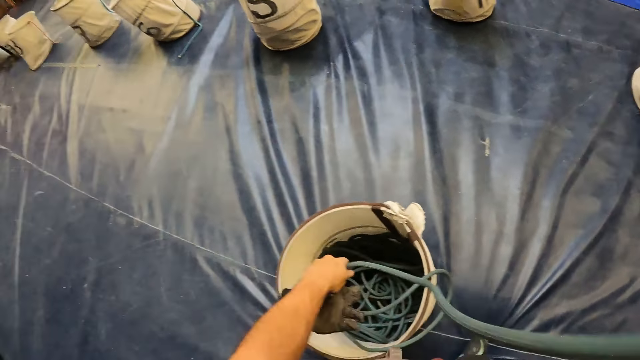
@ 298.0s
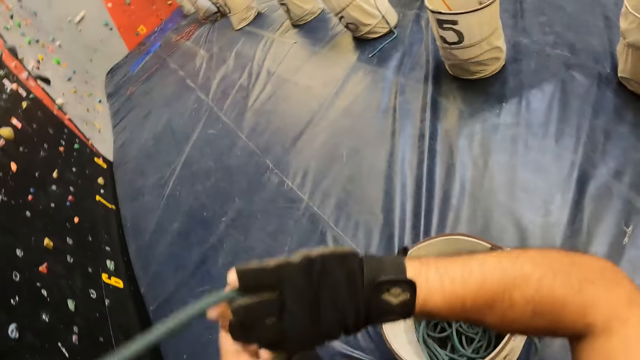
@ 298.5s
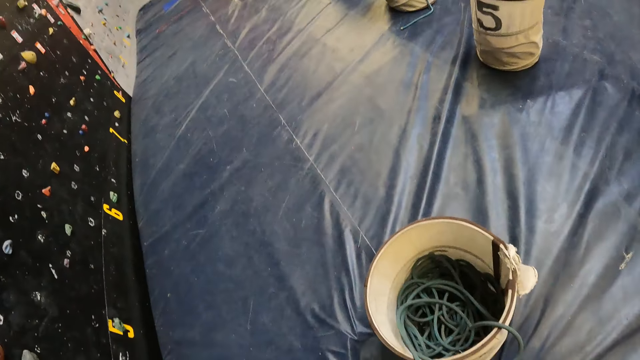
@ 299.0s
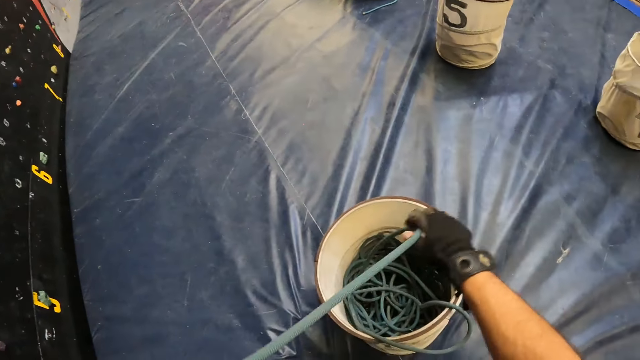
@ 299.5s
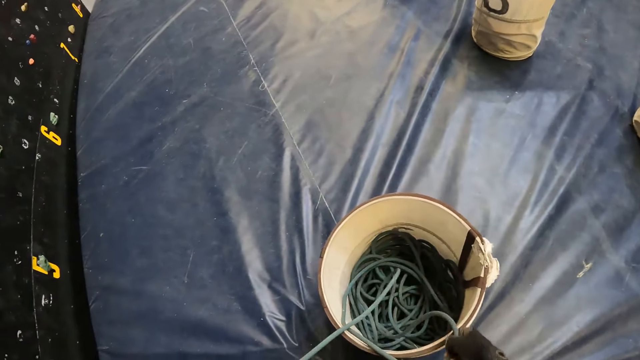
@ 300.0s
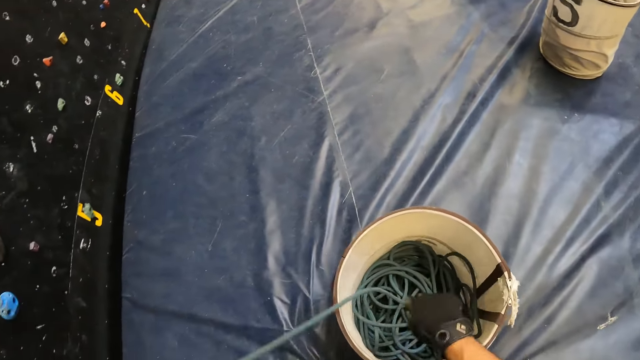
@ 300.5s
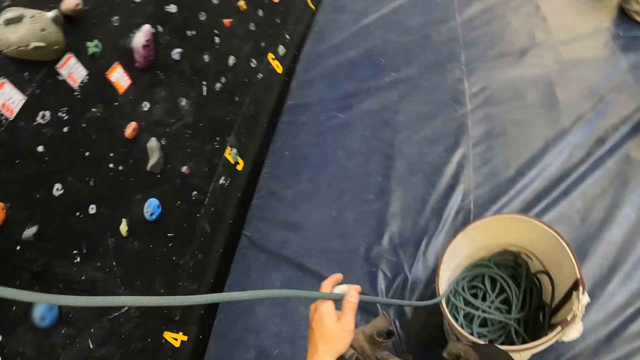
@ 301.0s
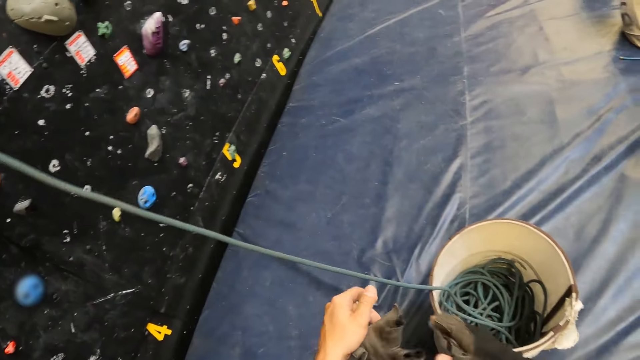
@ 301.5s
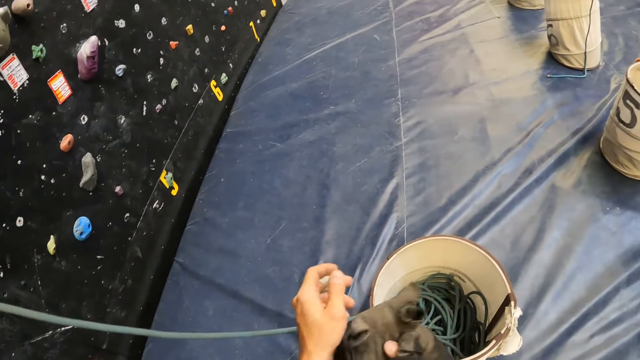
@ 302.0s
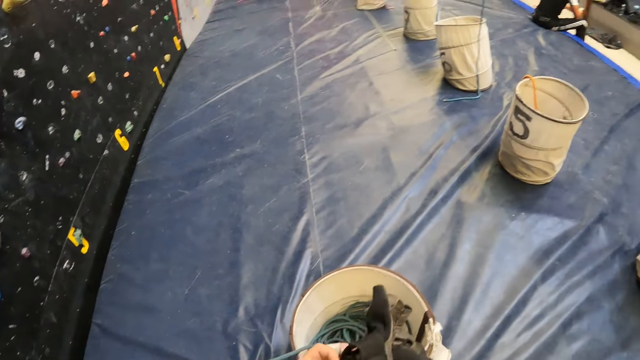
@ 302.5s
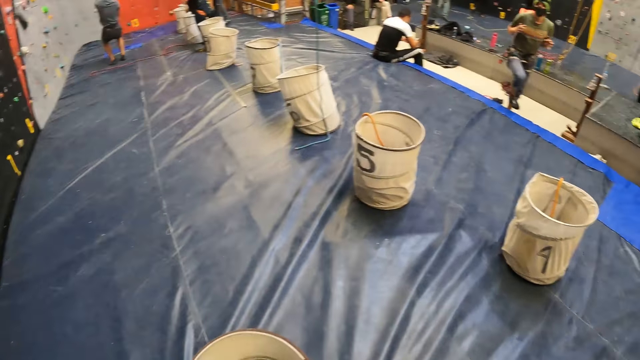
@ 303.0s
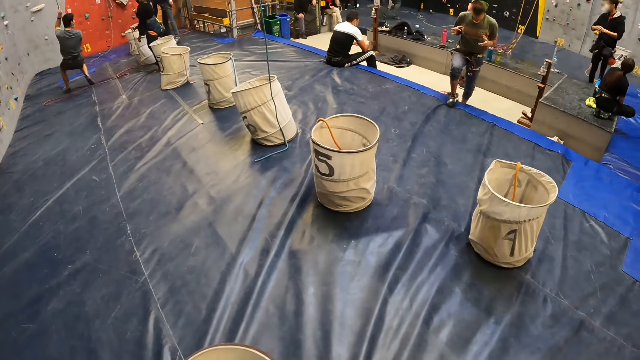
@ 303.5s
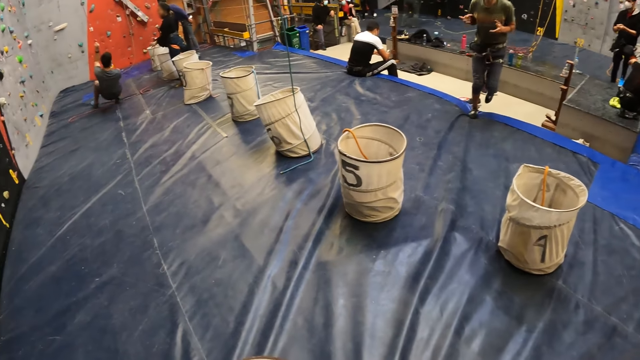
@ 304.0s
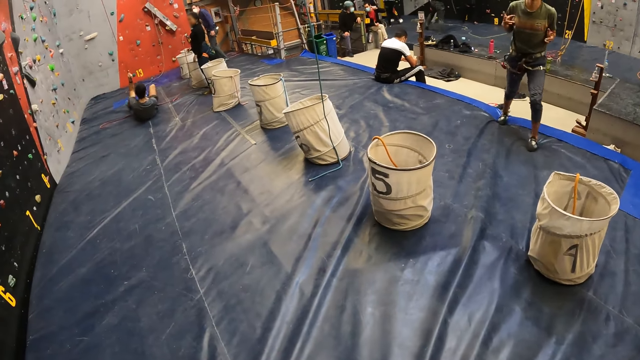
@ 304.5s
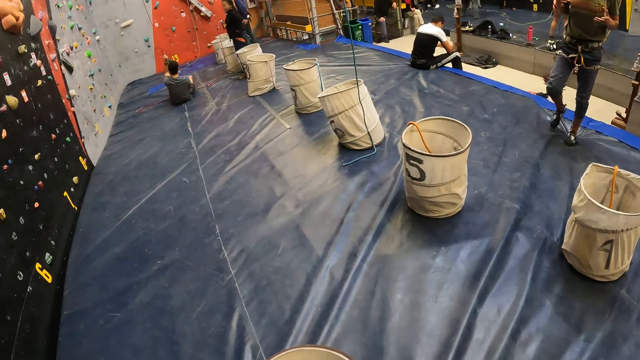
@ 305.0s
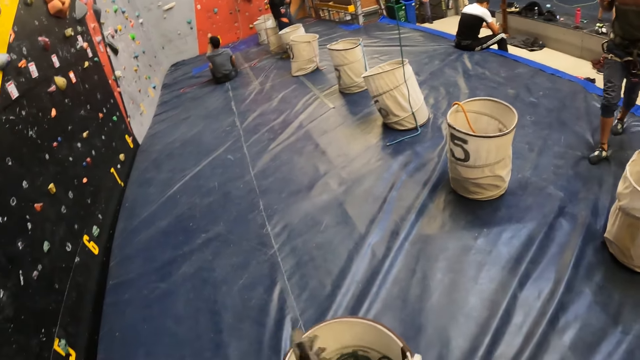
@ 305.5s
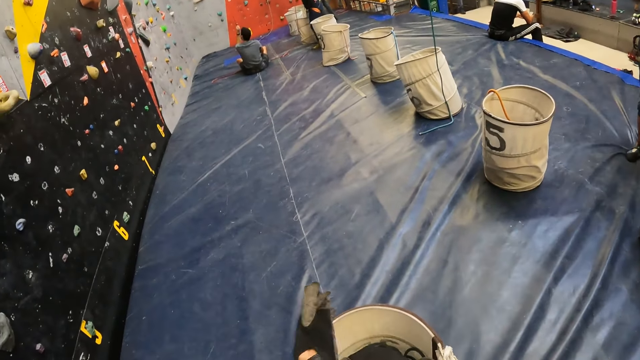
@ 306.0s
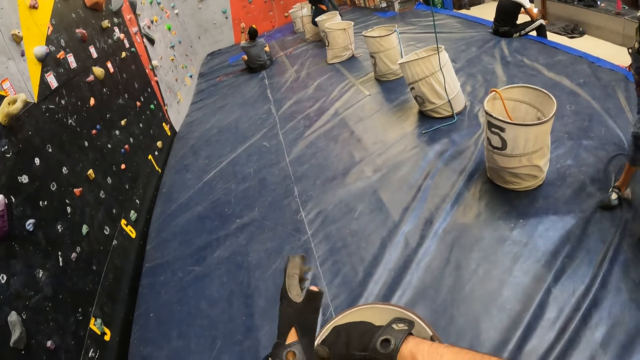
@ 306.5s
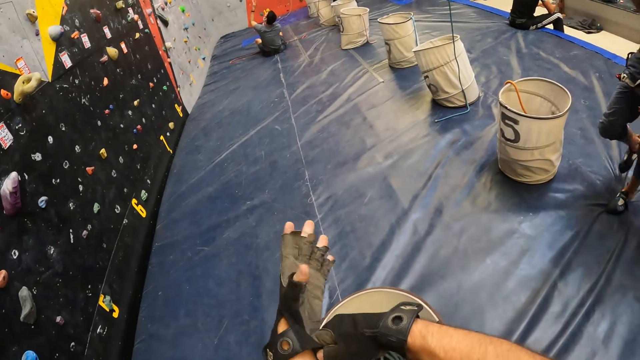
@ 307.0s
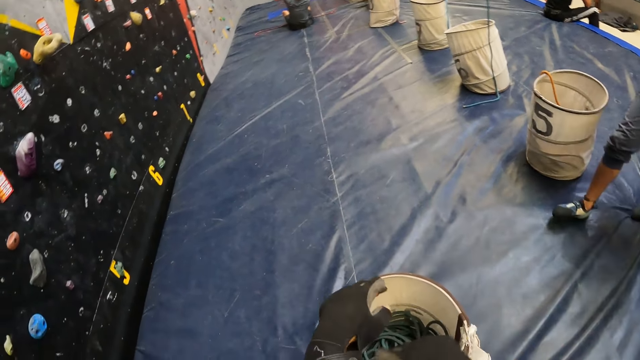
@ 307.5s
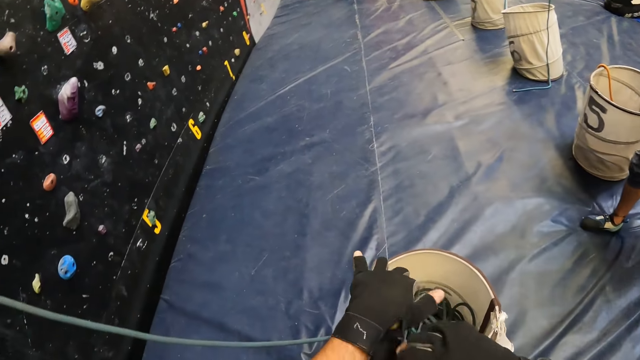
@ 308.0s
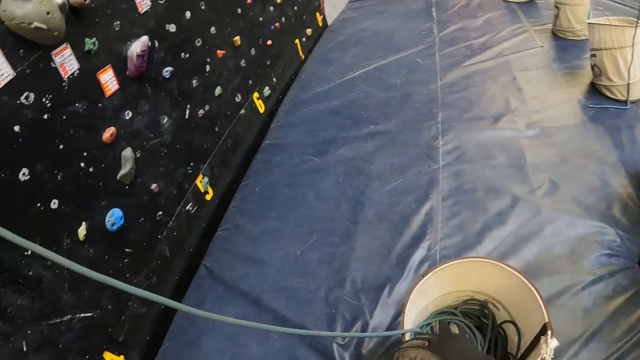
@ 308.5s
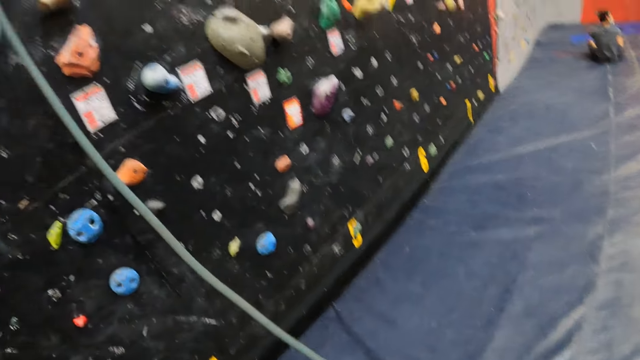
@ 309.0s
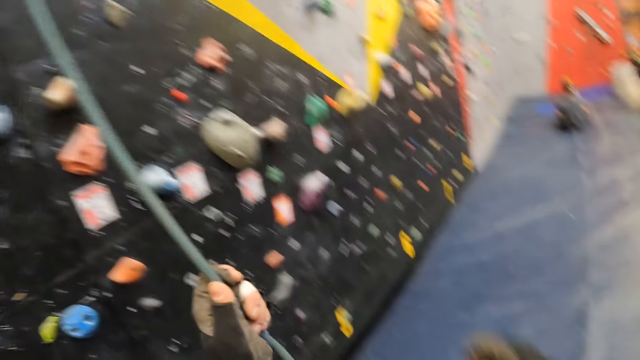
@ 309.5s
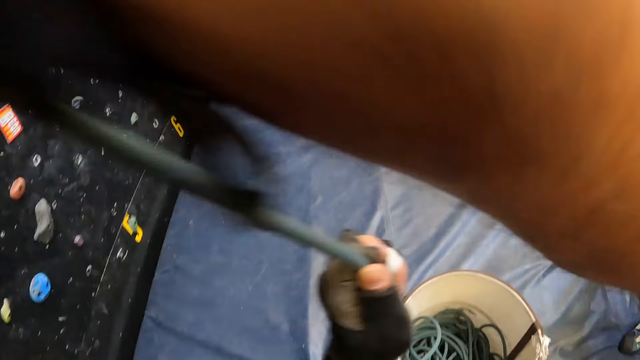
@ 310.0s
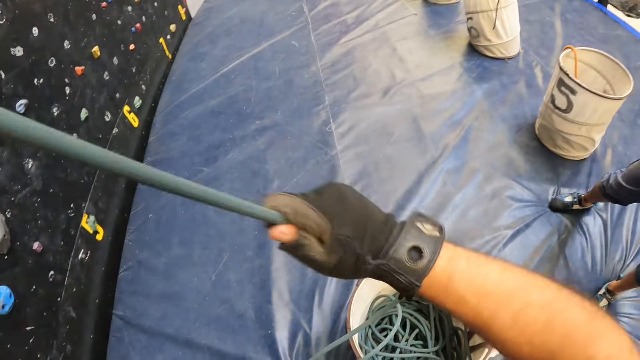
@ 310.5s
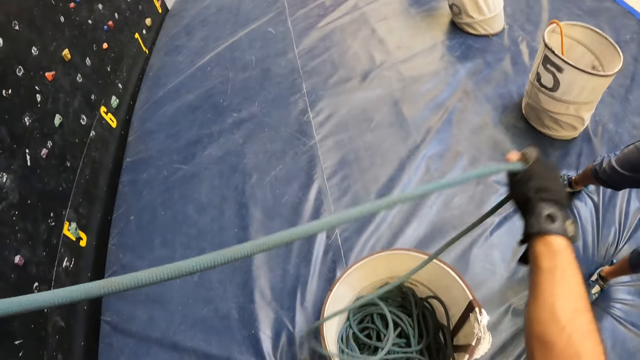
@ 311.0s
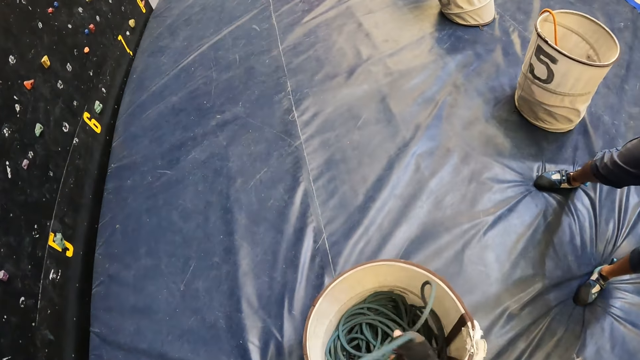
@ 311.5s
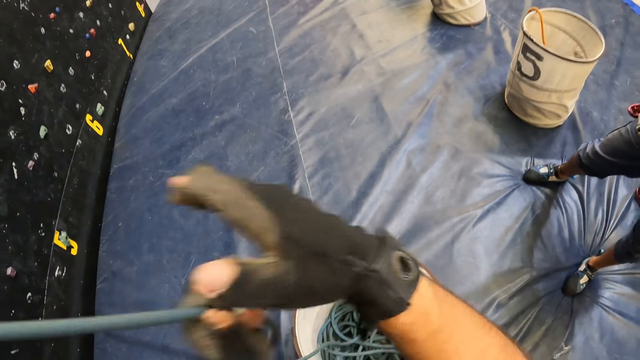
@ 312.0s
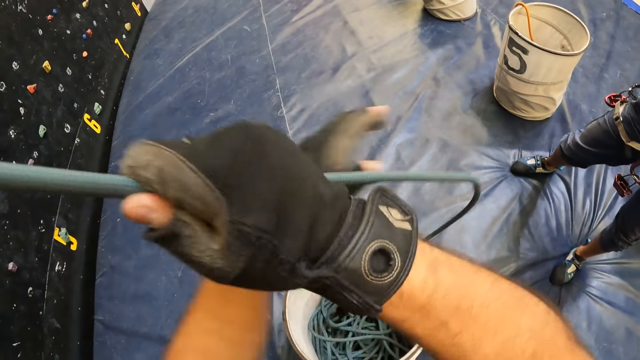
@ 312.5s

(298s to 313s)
The camera wearer throws the rope. He pulls the rope towards the bucket. He leaves the rope. He takes the gloves with his right hand. He looks around the wall climbing site. He puts on the gloves. He pulls the wall climbing rope towards the bucket.

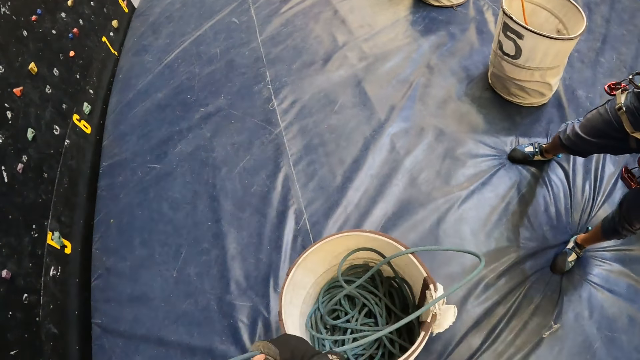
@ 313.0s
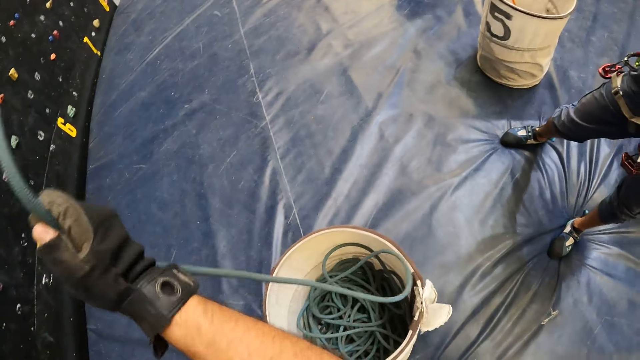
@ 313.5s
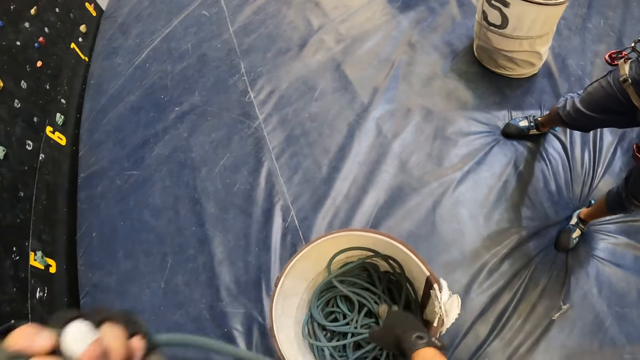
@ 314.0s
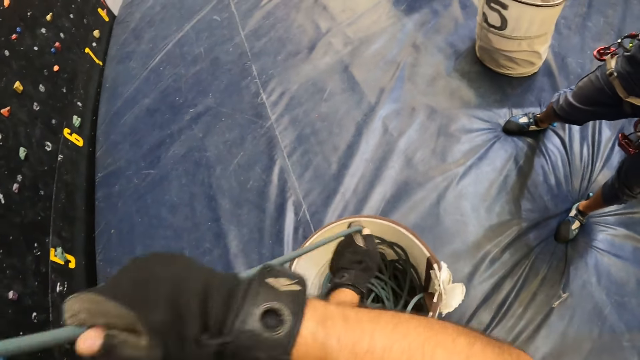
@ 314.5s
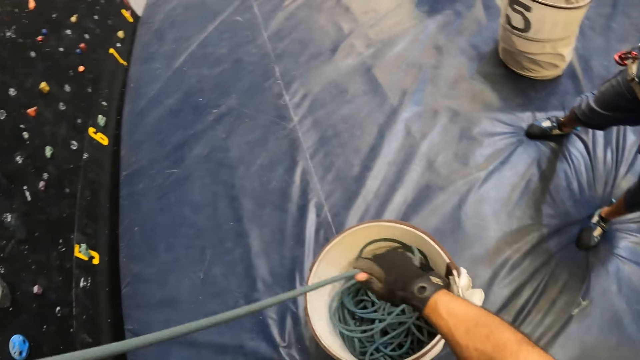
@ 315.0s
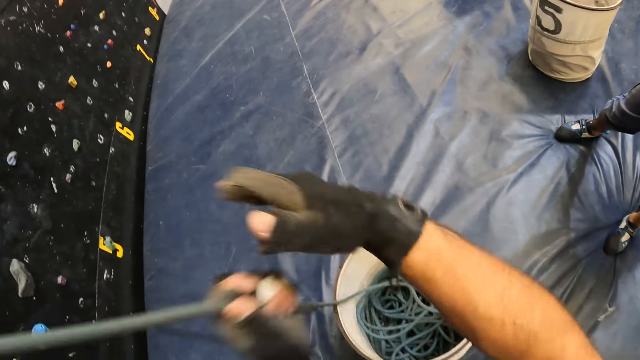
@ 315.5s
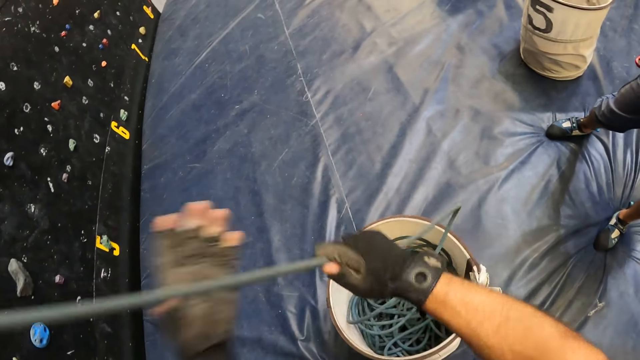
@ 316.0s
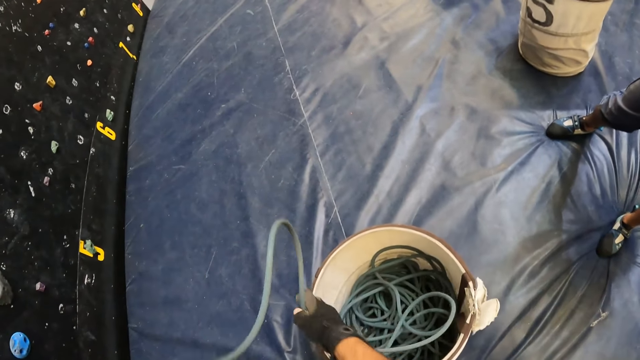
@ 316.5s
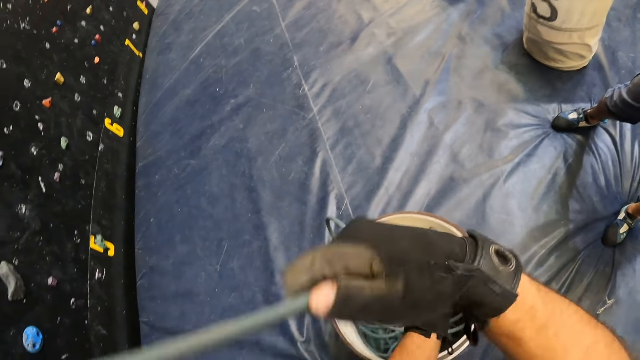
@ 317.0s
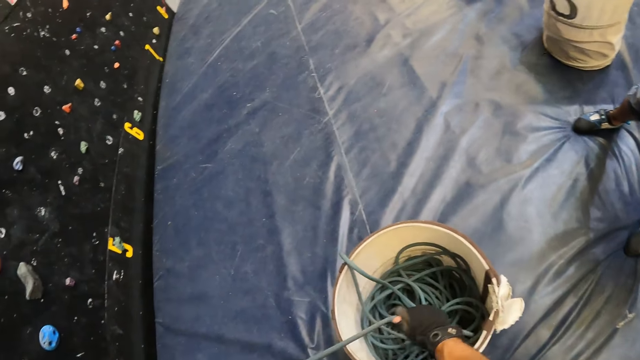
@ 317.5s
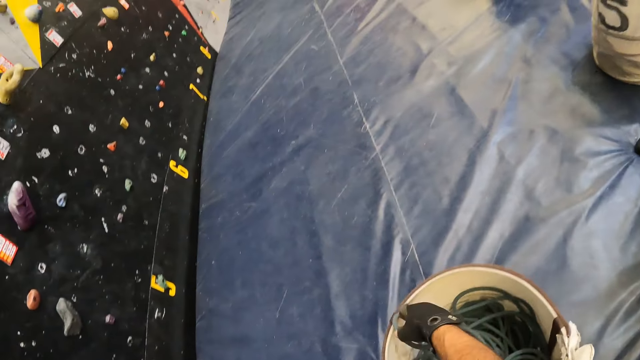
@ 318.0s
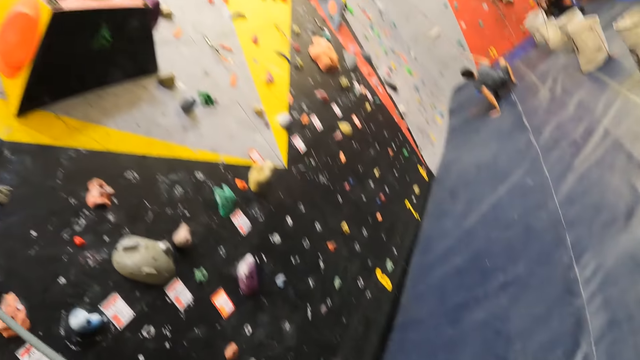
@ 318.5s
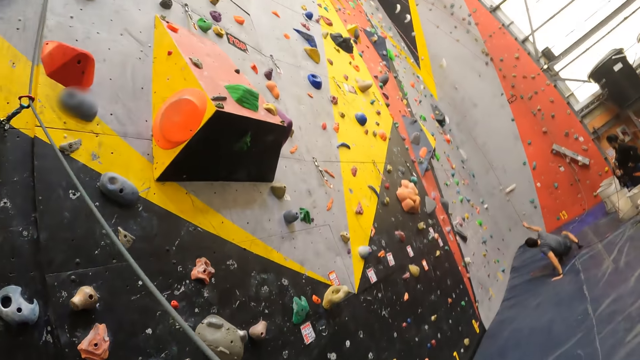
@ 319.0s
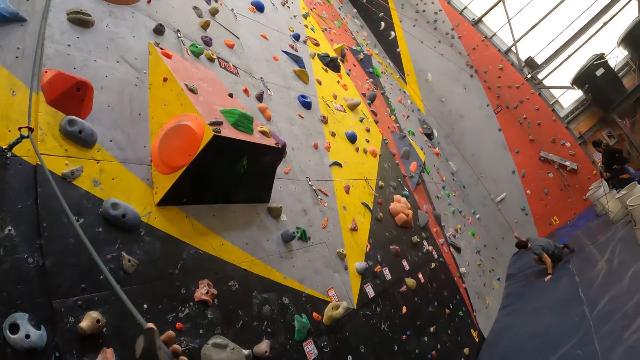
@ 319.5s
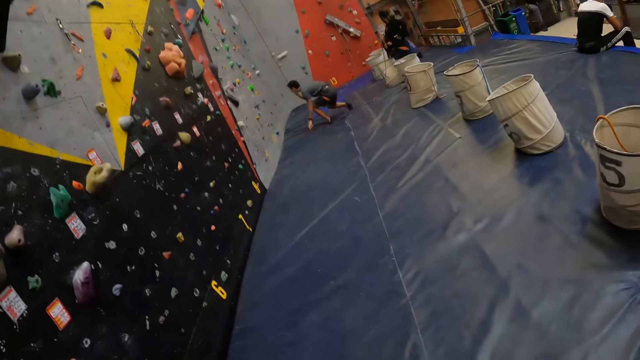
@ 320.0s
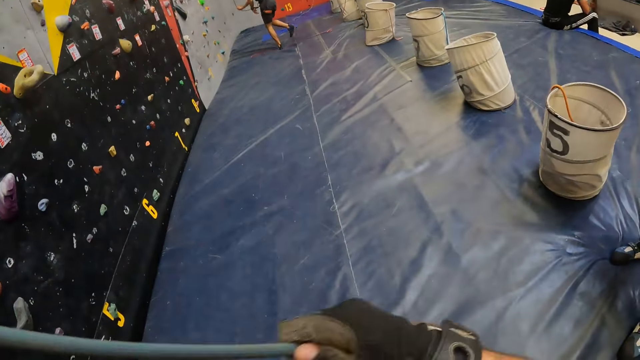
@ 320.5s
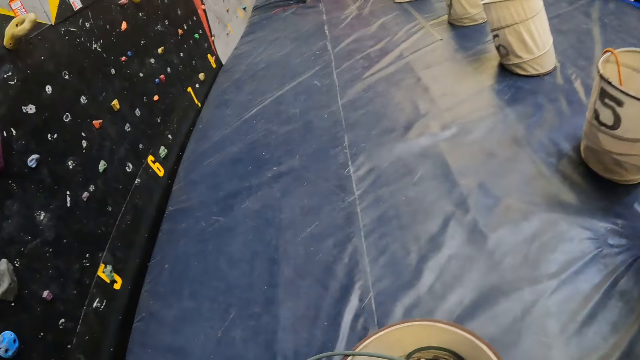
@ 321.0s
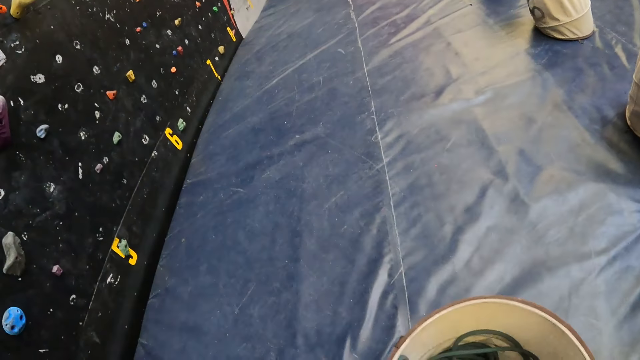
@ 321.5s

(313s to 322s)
The camera wearer looks upward. They pull the rope towards the bucket.
